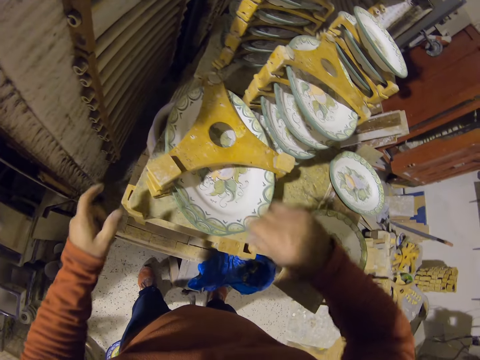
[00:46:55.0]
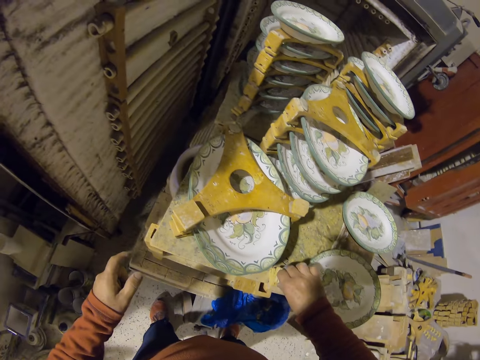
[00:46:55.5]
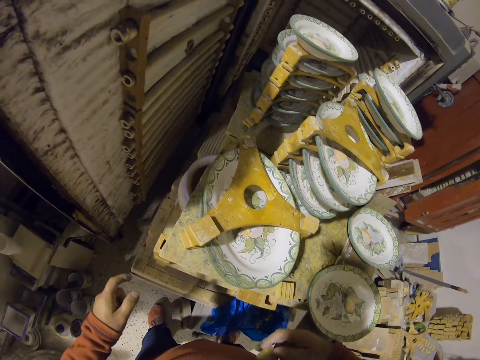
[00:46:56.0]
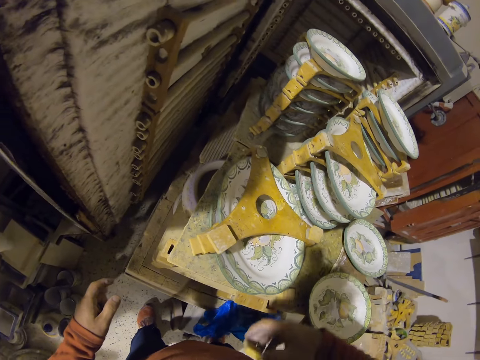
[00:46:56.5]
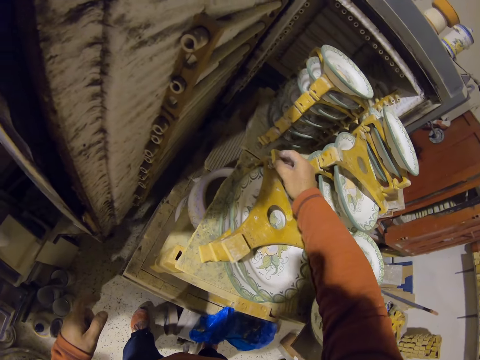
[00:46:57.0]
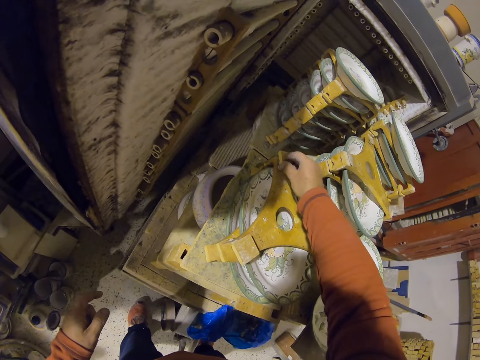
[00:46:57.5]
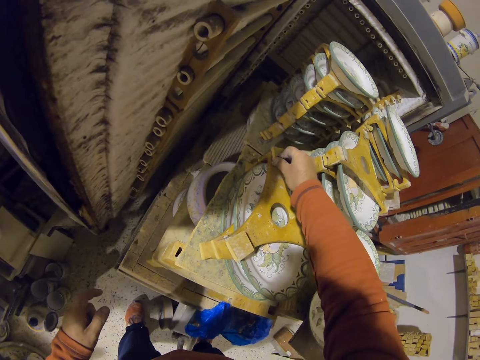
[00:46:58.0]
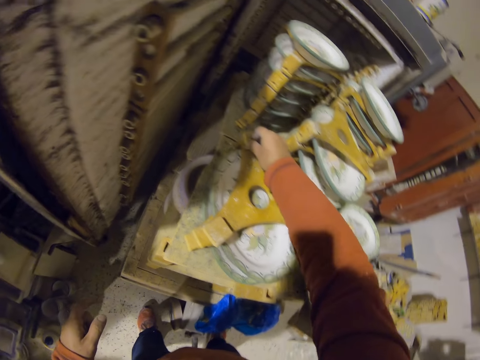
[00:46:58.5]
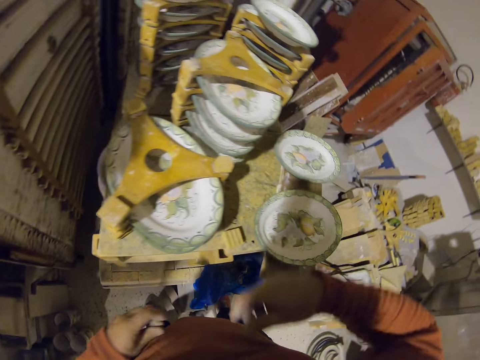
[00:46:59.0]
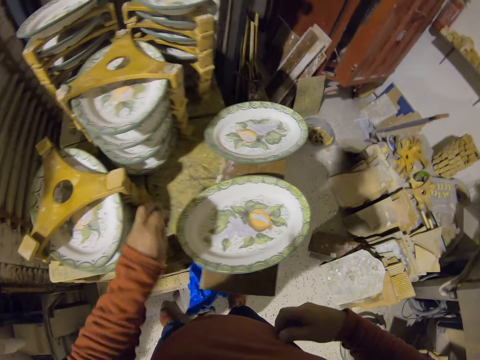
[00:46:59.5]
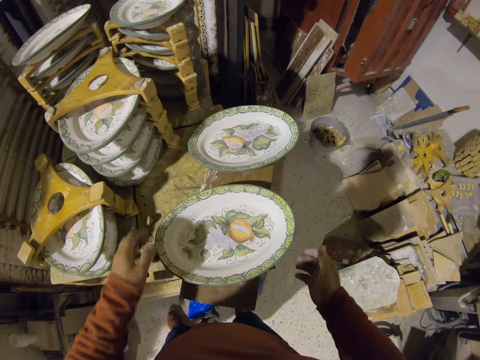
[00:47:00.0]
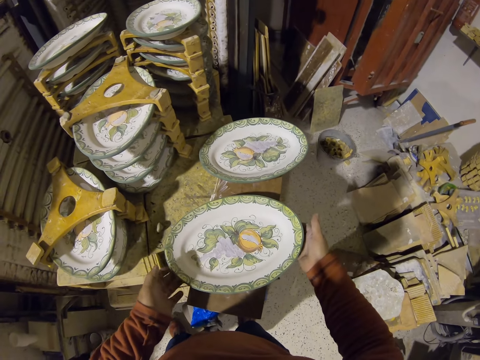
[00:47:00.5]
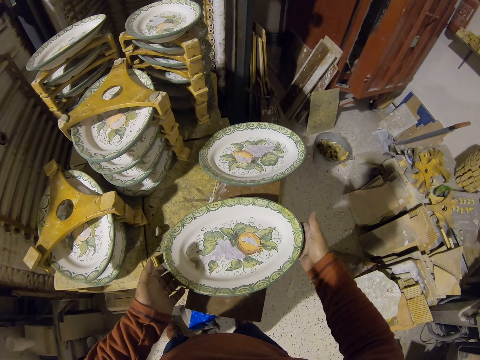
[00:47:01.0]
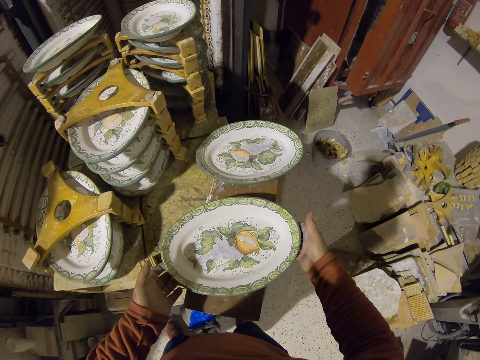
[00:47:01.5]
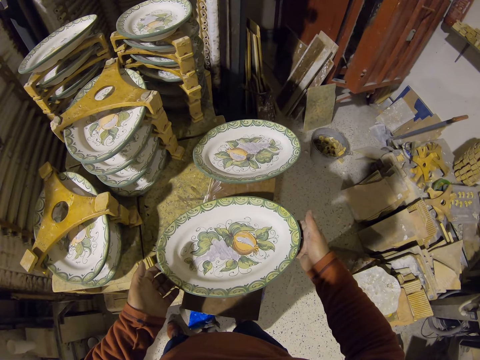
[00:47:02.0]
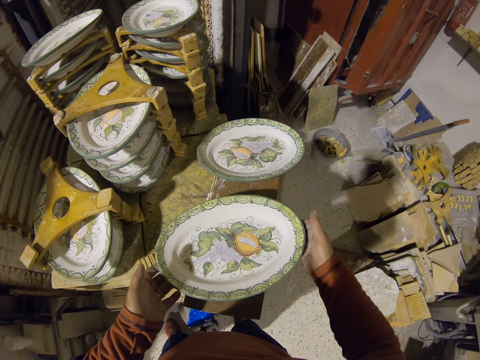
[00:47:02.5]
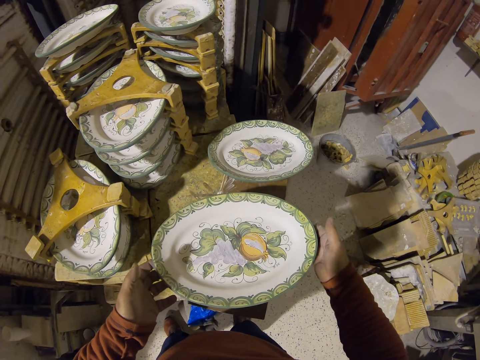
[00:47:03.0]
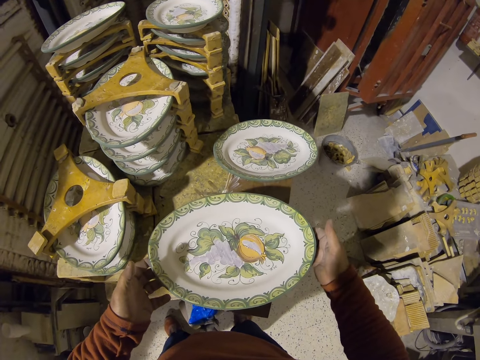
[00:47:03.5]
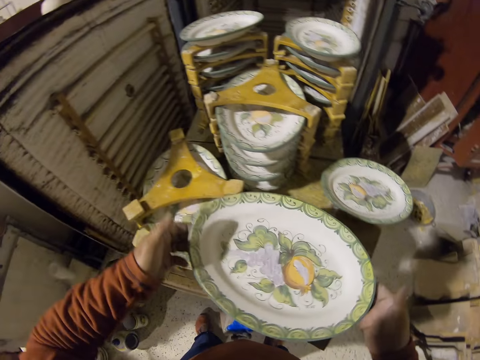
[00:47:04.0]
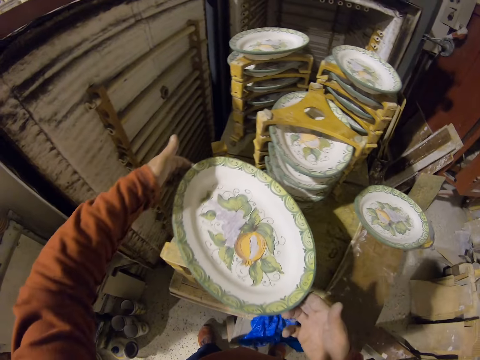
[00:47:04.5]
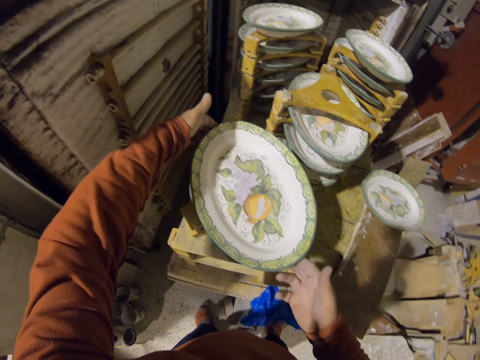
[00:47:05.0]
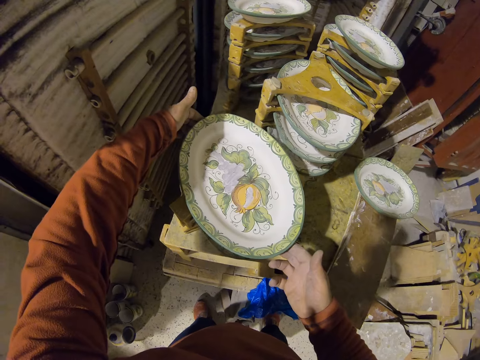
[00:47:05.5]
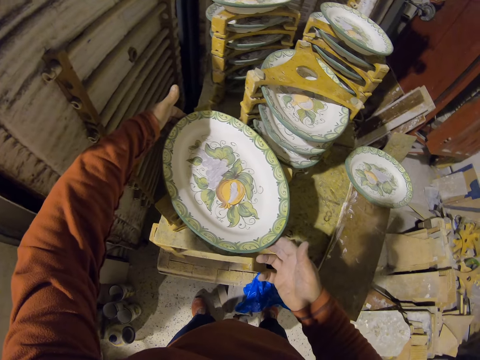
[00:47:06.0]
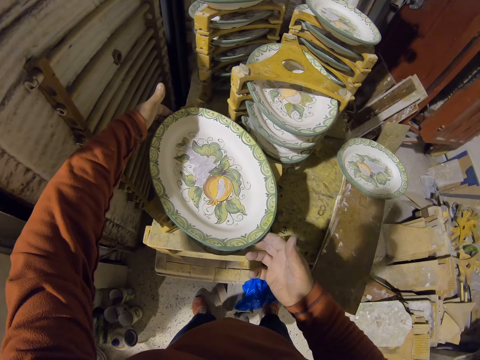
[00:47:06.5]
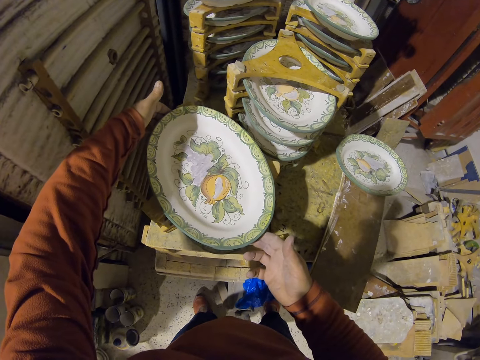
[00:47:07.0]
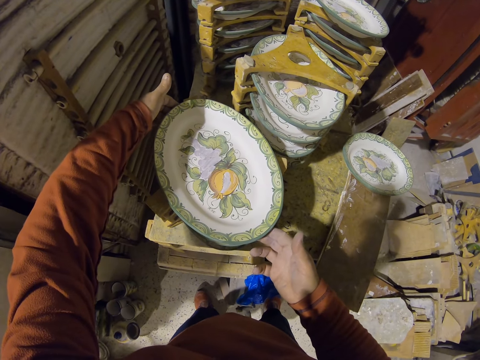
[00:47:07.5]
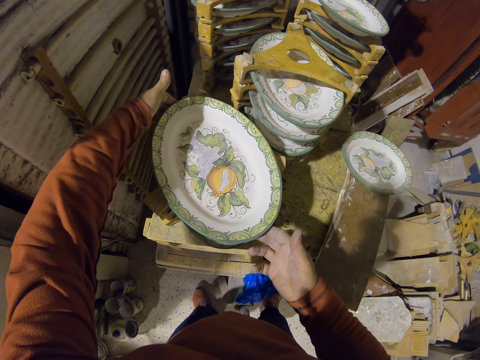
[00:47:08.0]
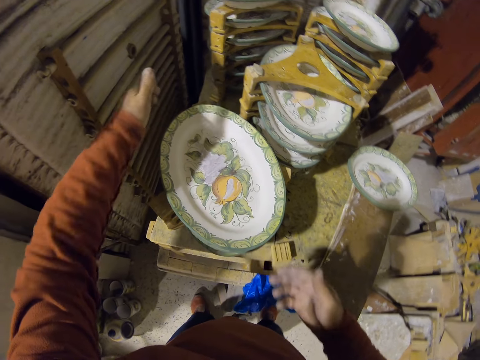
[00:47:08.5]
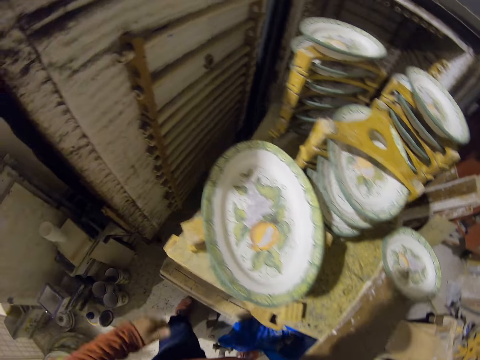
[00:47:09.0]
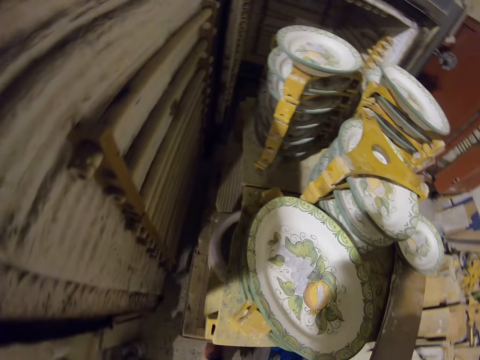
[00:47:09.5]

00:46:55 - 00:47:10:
The camera wearer places a plate on the wood stand. They pick up a tray. They put the tray on something.

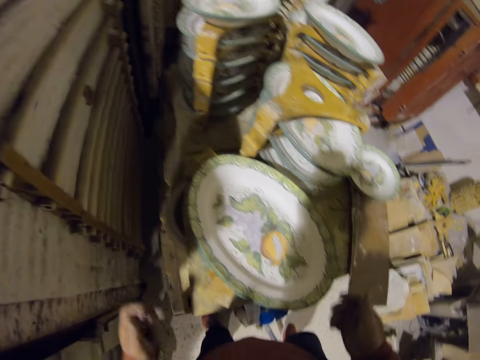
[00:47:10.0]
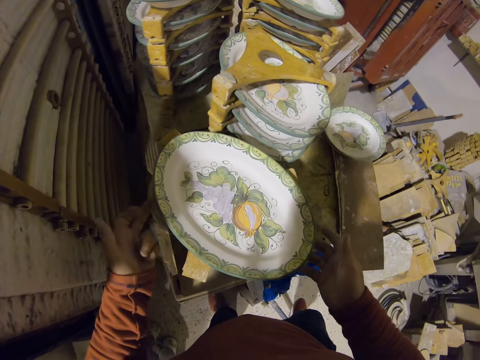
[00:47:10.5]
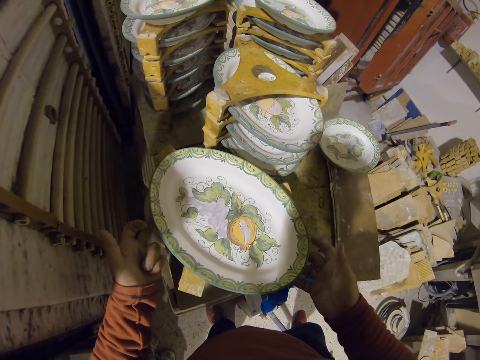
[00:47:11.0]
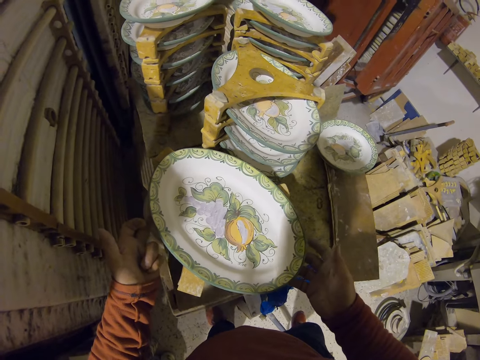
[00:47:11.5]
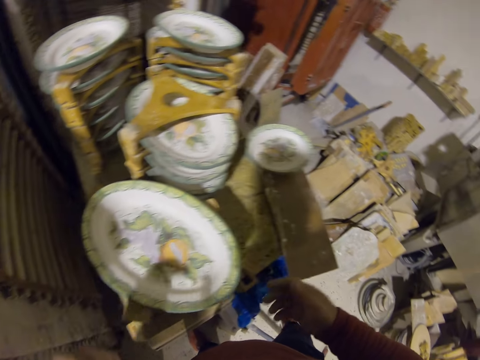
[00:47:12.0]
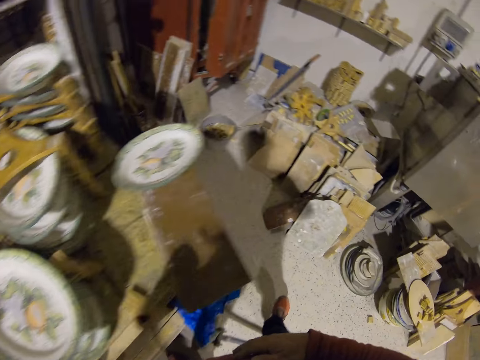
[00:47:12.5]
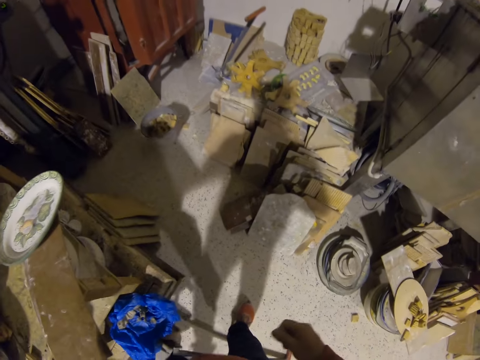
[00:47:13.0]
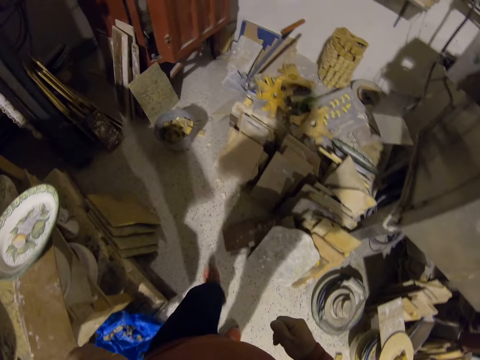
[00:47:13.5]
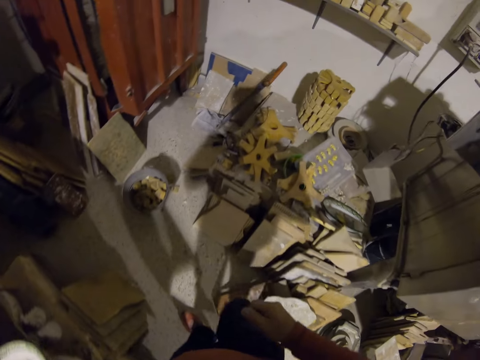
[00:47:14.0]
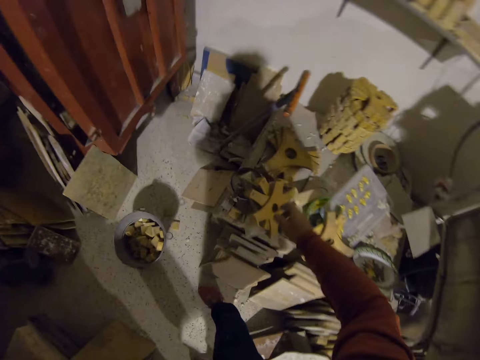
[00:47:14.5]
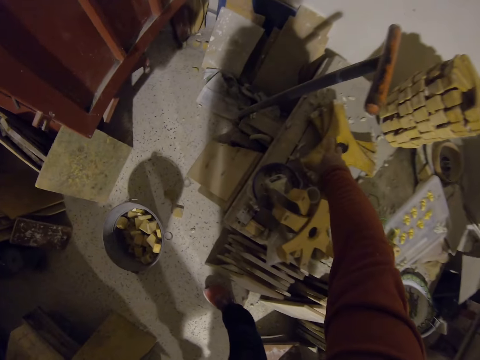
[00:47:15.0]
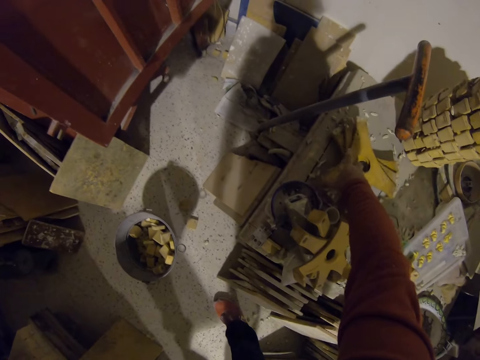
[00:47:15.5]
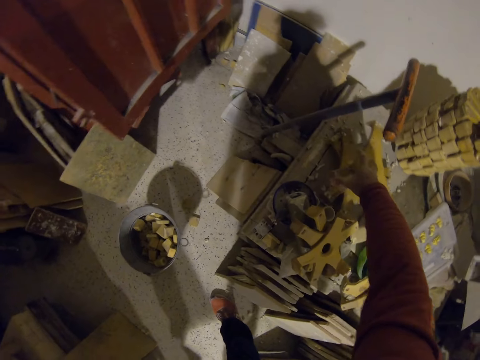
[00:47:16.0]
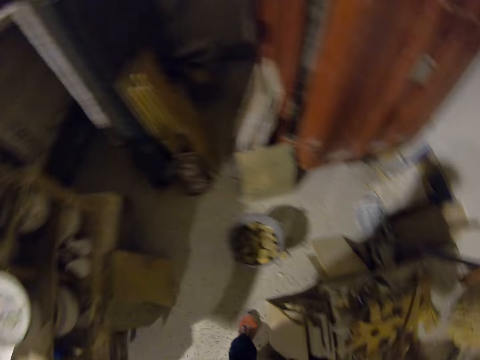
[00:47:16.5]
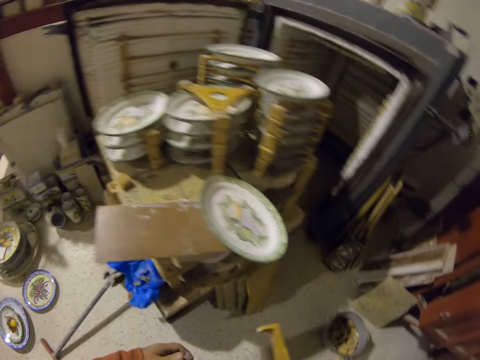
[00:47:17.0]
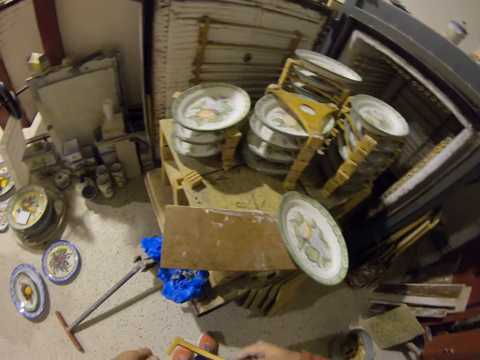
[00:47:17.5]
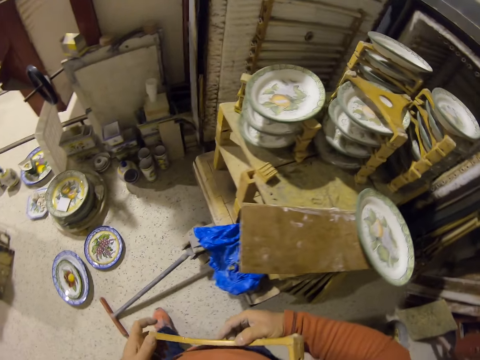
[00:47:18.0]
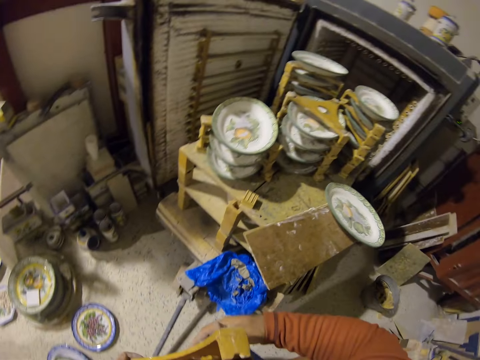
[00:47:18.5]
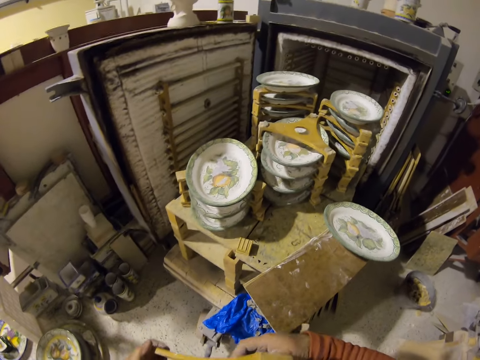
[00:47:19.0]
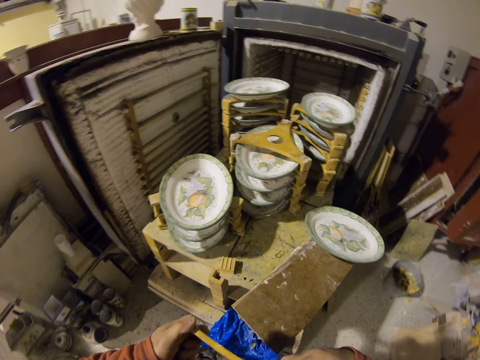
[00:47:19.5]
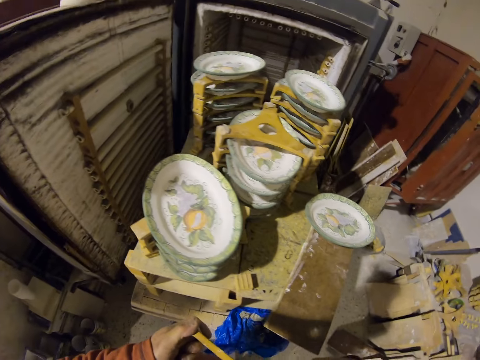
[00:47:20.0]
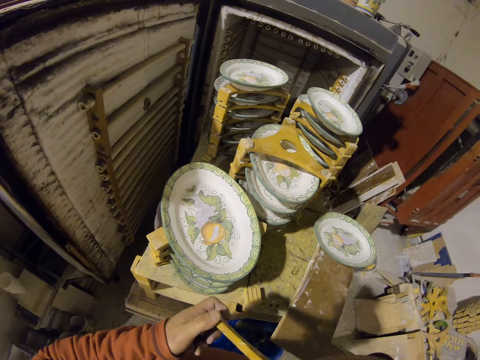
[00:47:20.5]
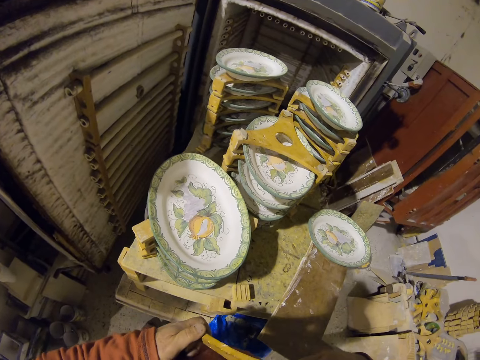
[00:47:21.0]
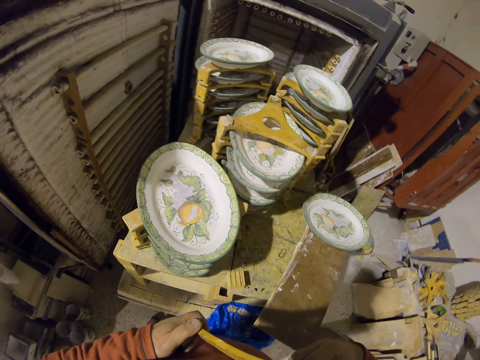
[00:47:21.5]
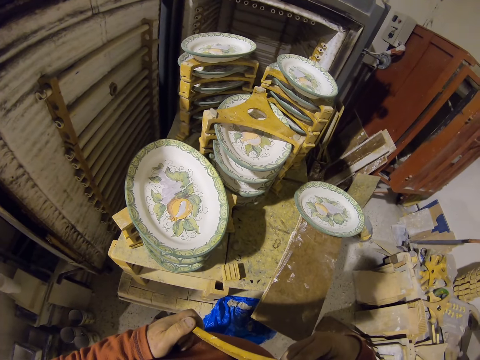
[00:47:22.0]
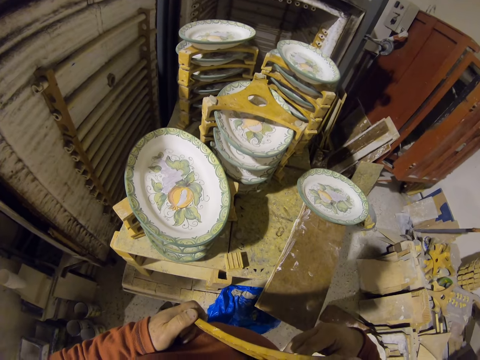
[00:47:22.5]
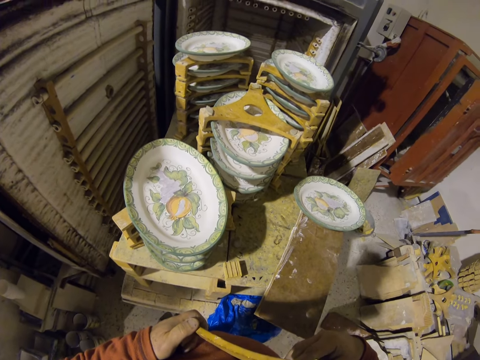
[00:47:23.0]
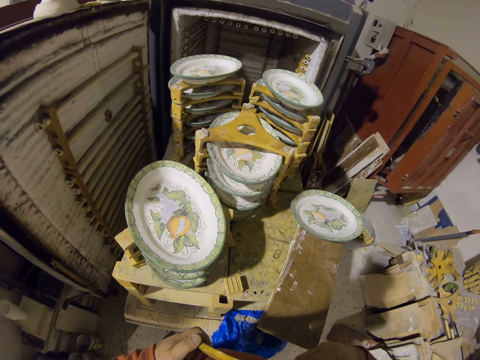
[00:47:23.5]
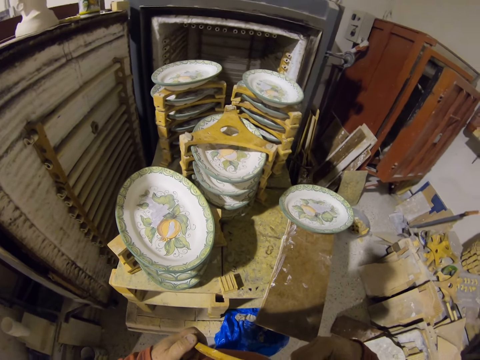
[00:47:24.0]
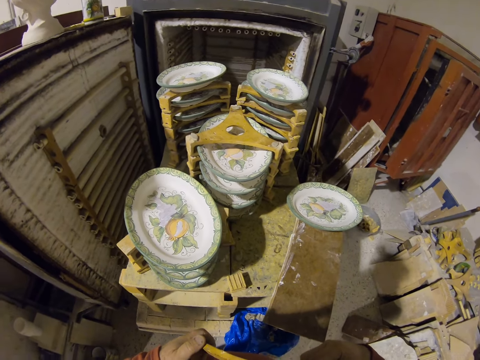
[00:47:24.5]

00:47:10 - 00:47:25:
The camera wearer picks up a wood stamp.
